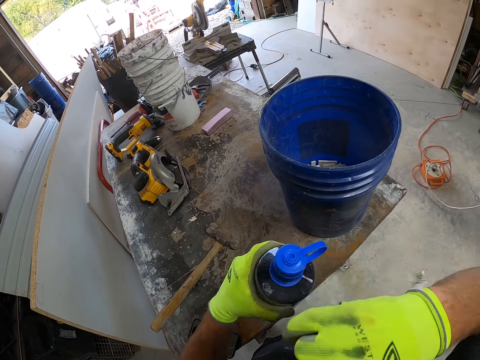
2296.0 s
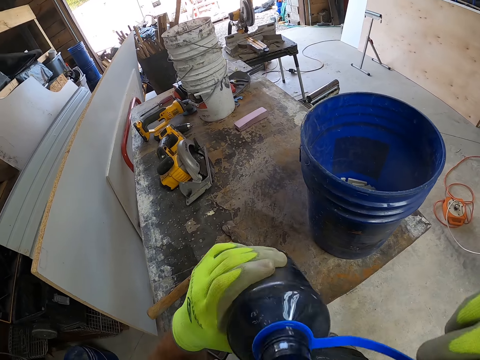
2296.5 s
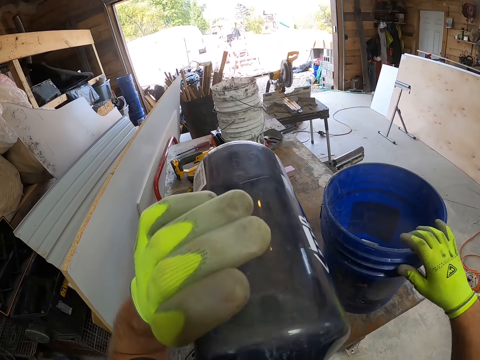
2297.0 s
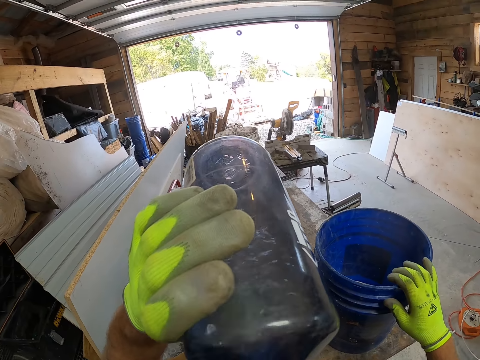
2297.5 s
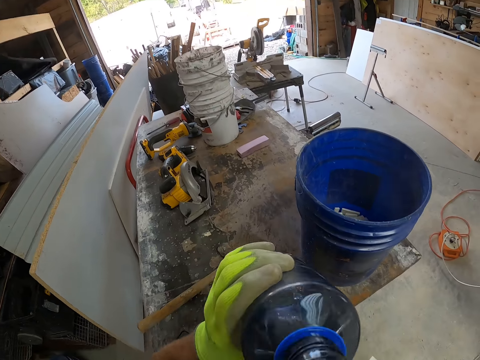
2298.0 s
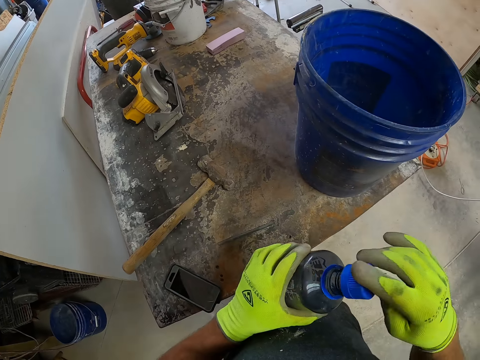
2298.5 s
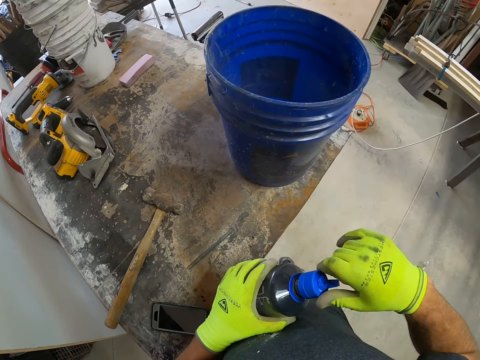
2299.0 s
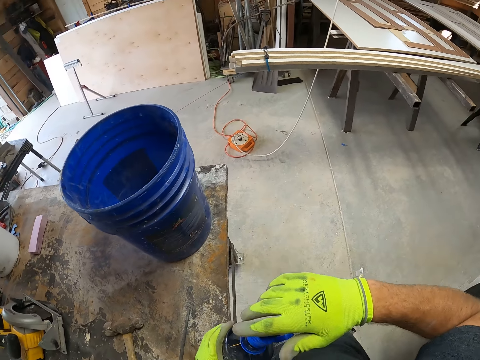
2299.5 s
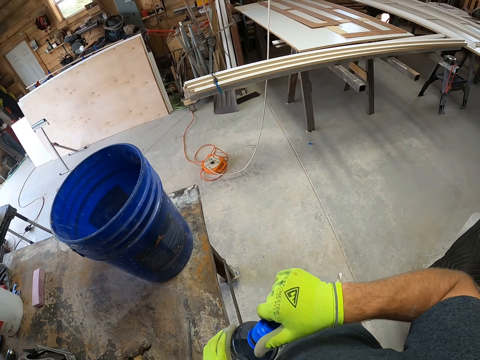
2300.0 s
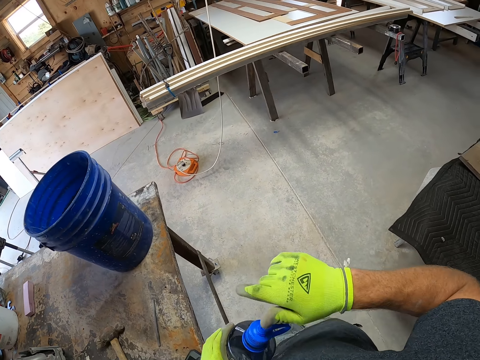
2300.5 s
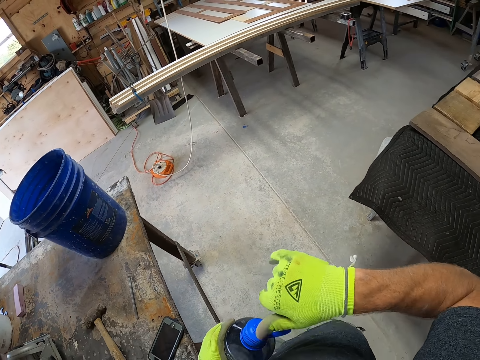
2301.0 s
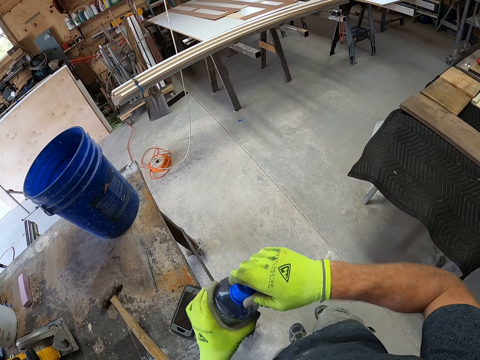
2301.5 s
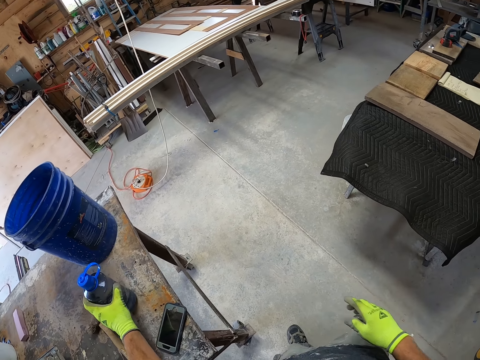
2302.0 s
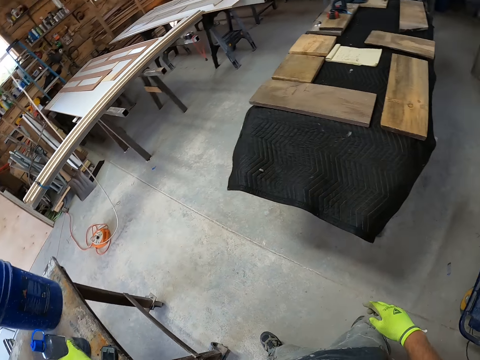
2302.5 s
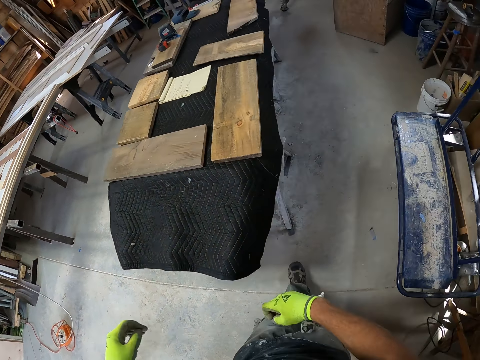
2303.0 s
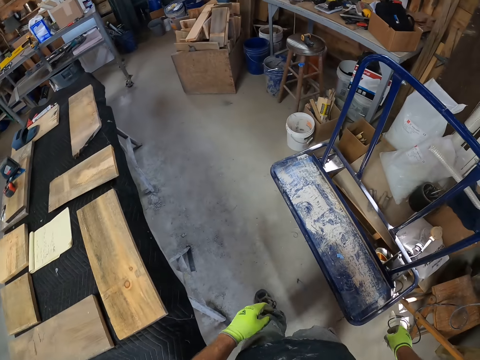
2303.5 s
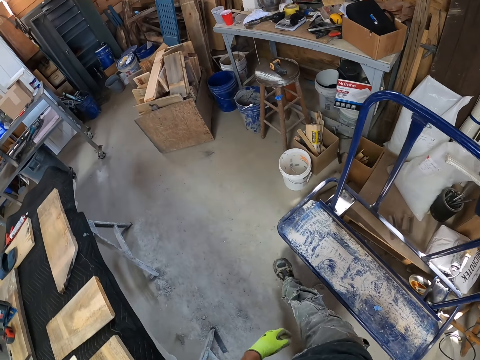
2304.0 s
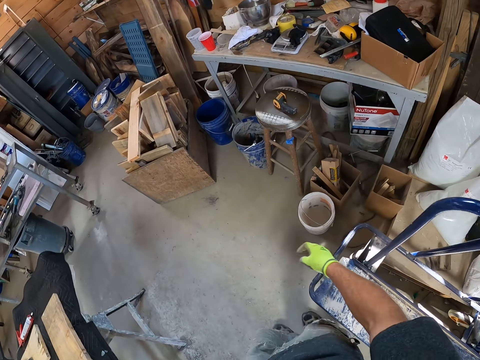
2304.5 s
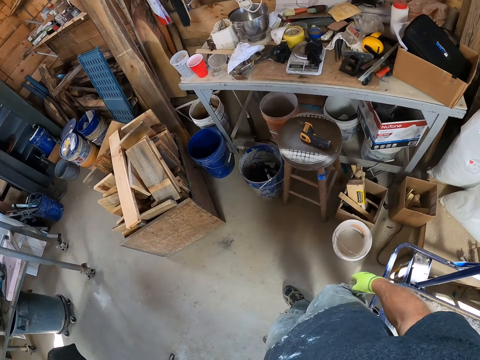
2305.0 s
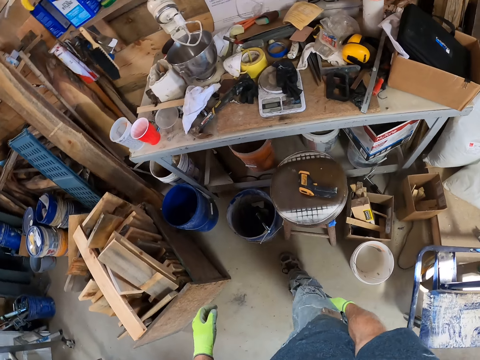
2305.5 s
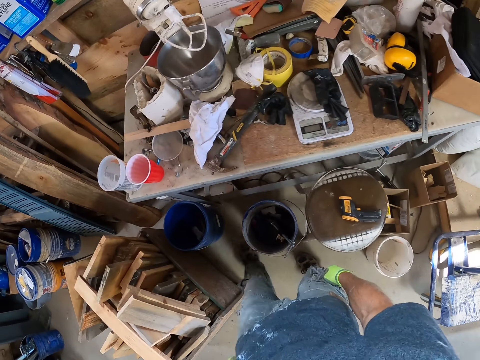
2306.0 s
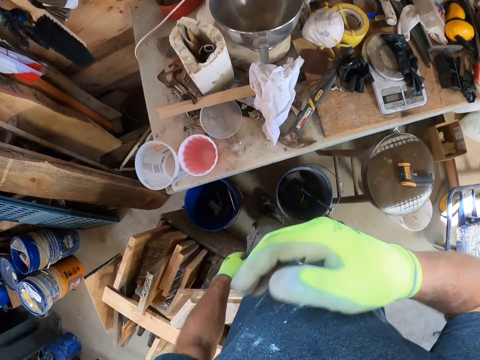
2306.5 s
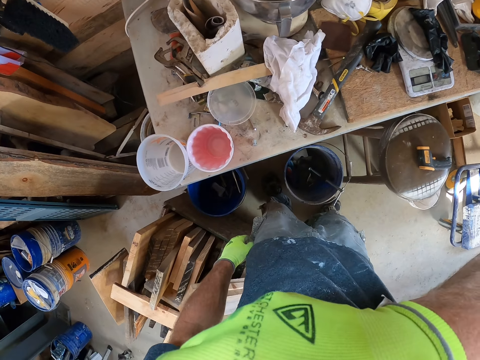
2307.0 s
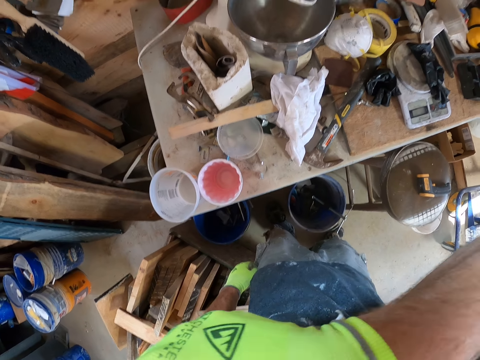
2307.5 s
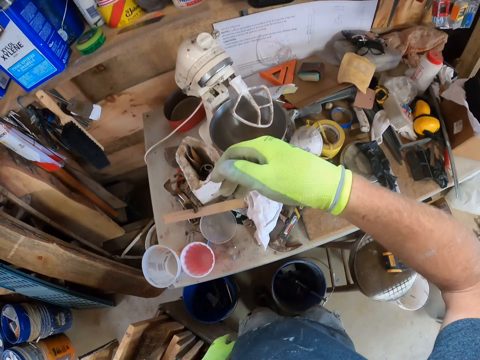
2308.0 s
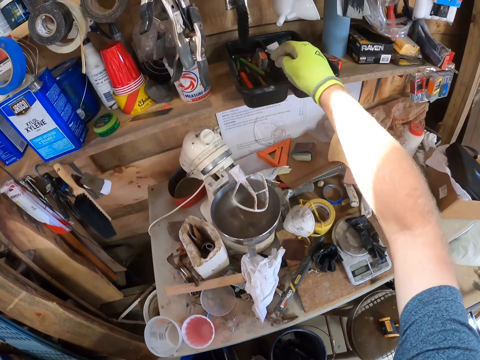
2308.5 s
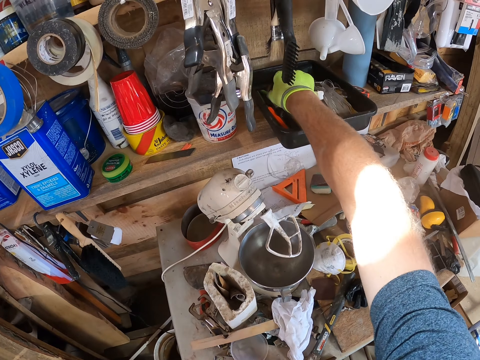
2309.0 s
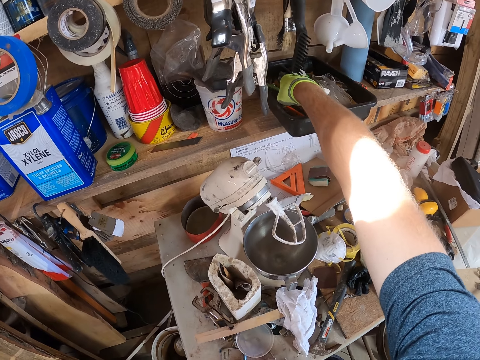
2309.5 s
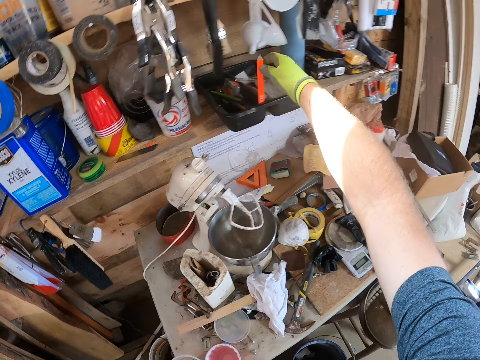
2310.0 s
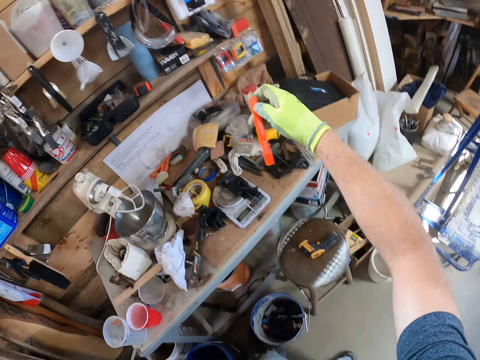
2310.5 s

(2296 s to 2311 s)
The camera wearer opens a water can or bottle on the table. He picks up the water bottle. He drinks water from the water bottle. He places his right hand on a blue paint bucket. He covers the water can with his hands. He drops the water can on the table with his left hand. He walks away from the table. He touches his face. He picks up an orange pencil from a tool box on a wooden shelf.

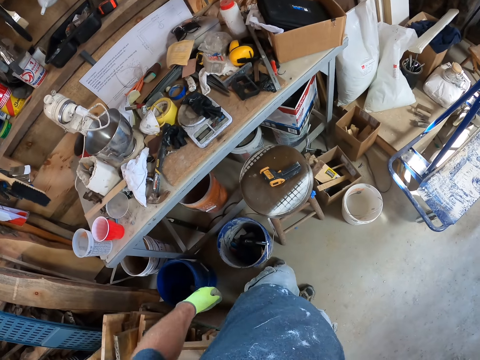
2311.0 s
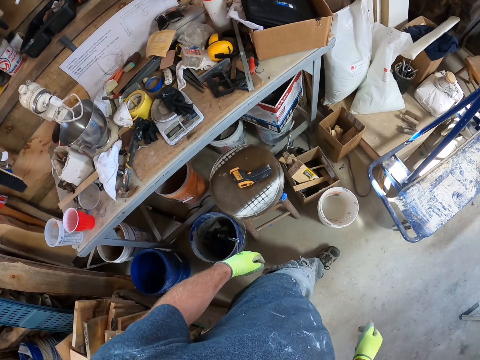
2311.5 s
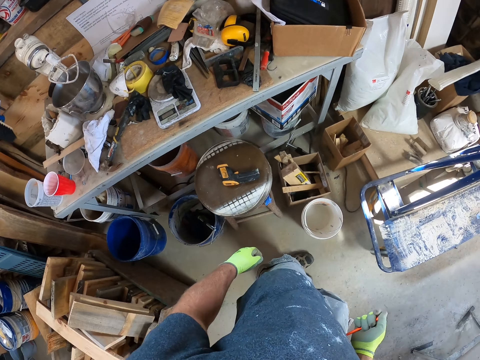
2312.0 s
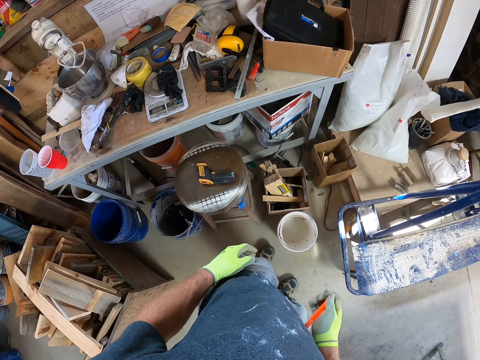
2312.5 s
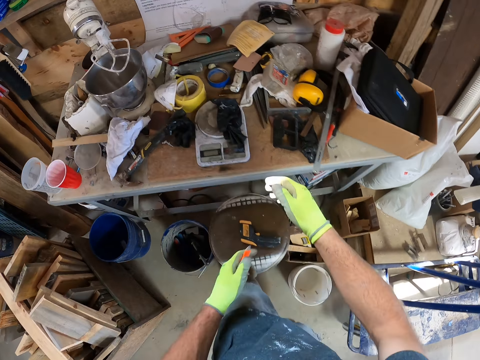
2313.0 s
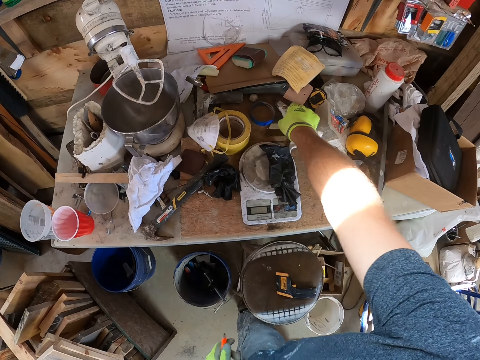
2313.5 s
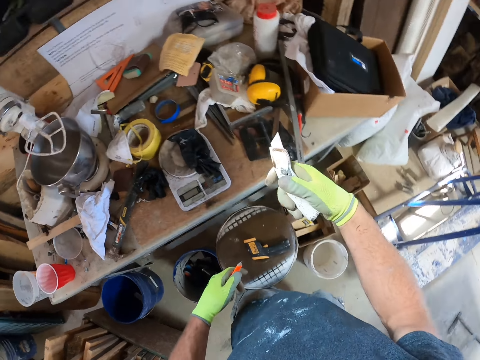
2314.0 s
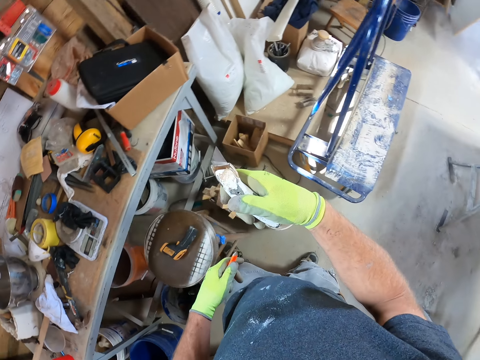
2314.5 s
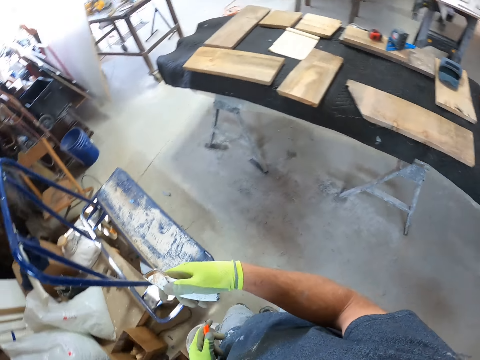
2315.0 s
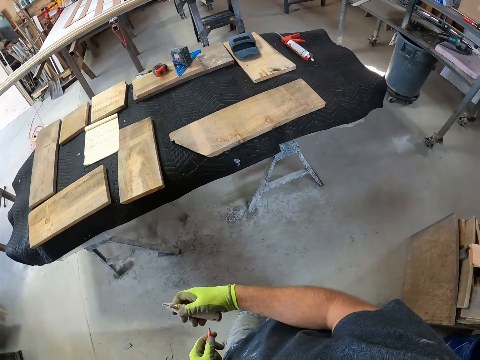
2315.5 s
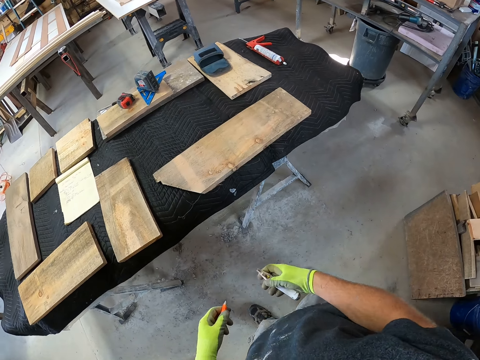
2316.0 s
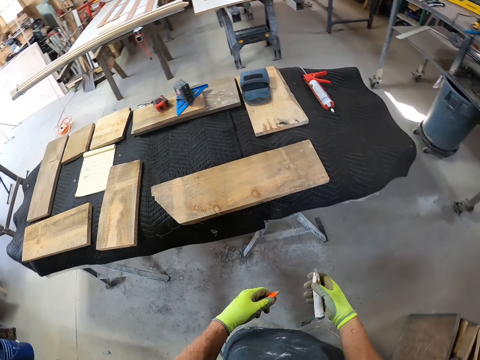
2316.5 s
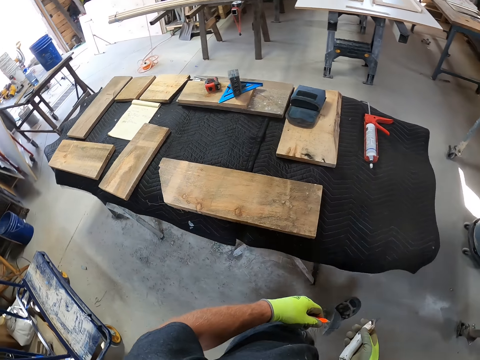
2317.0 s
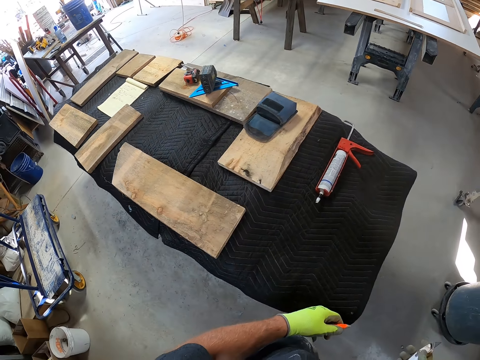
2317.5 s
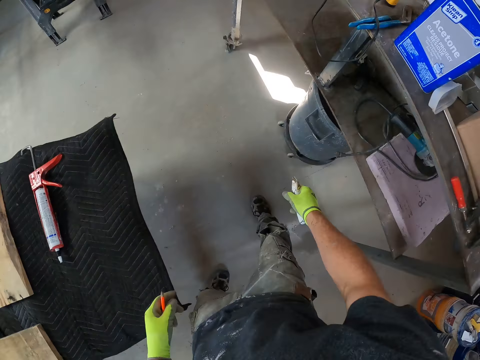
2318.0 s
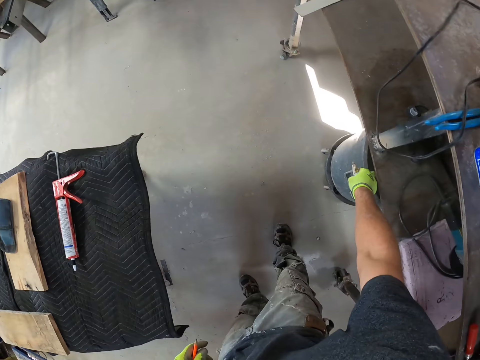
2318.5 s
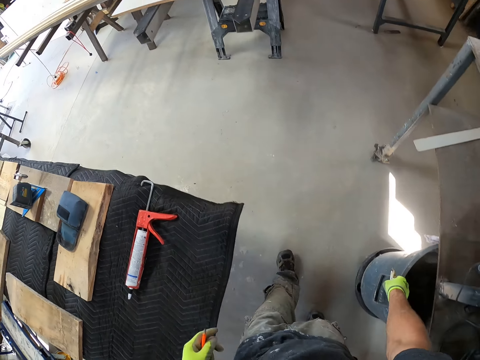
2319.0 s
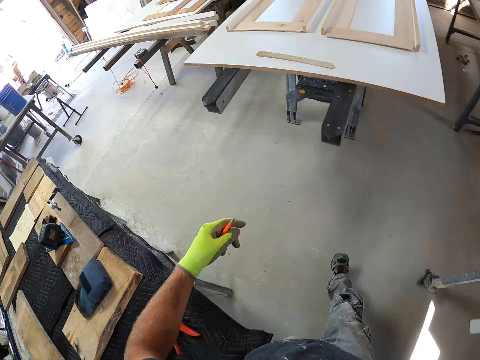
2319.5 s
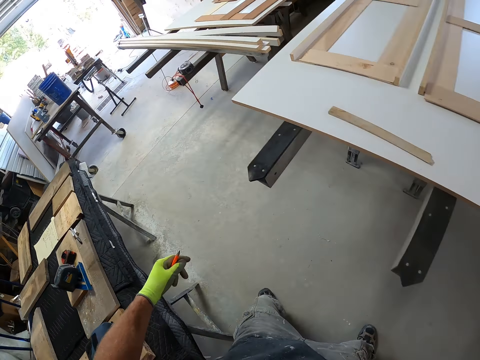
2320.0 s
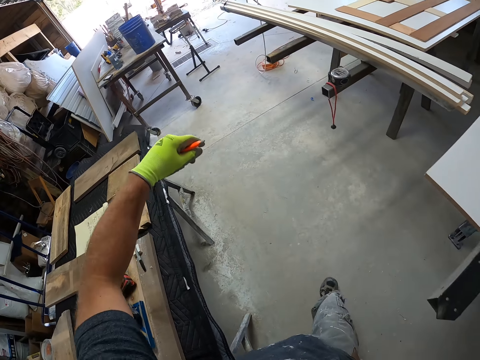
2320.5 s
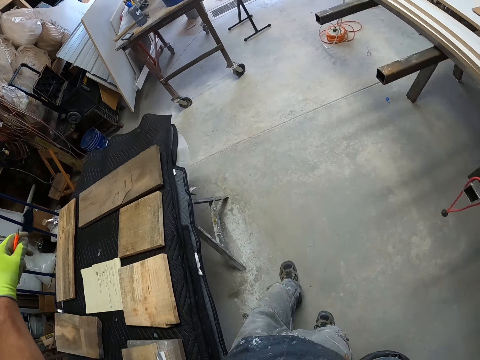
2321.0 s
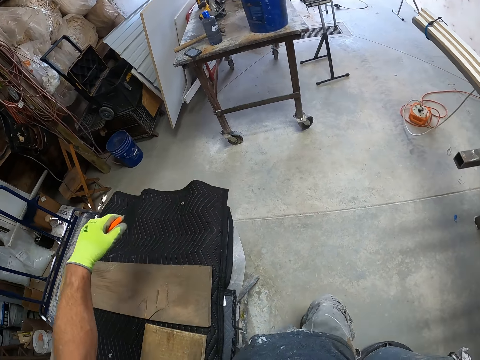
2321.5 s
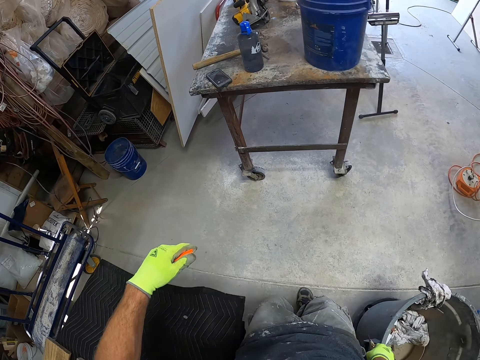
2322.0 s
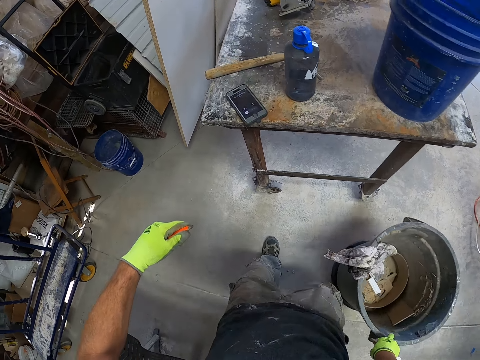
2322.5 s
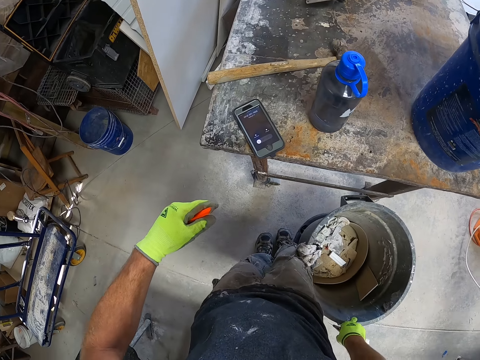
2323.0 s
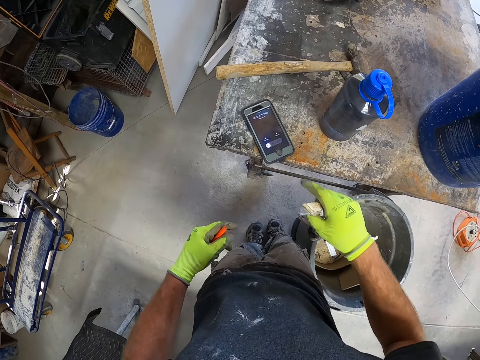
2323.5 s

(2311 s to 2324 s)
The camera wearer walks. He picks up a utility knife from the table with his right hand. He walks away with the orange pencil and utility knife in his hands. He drags a waste bin or bucket from beneath a table with his right hand.
